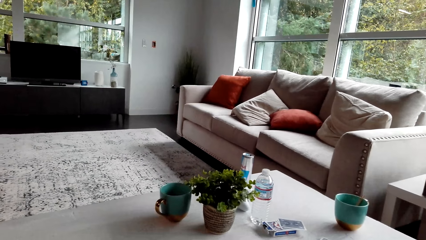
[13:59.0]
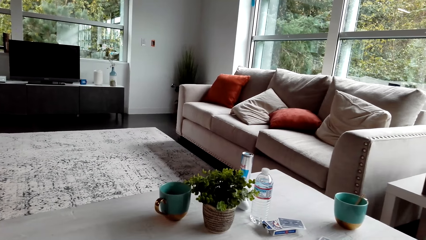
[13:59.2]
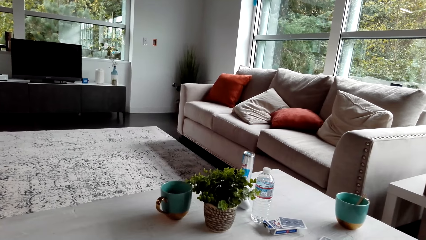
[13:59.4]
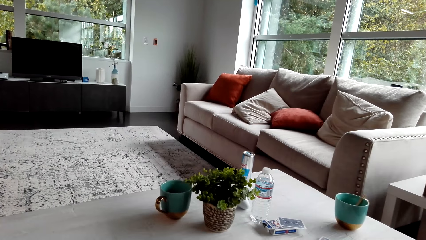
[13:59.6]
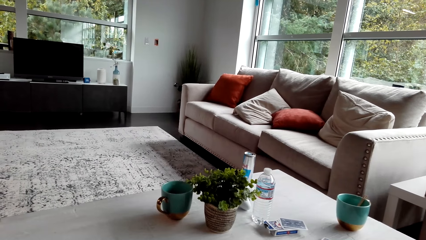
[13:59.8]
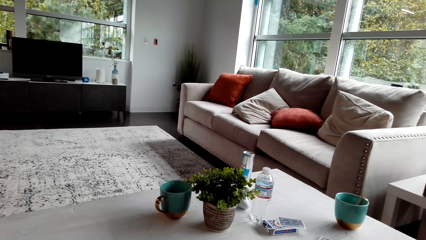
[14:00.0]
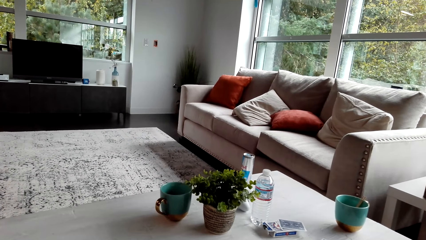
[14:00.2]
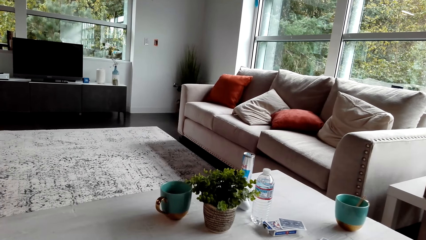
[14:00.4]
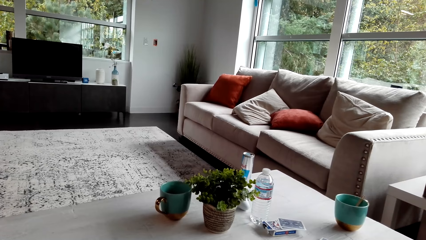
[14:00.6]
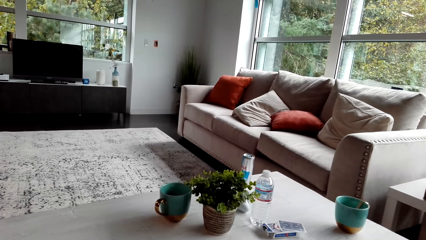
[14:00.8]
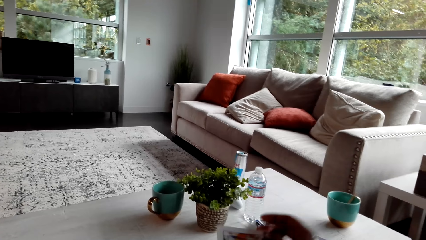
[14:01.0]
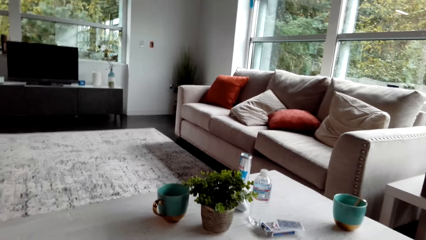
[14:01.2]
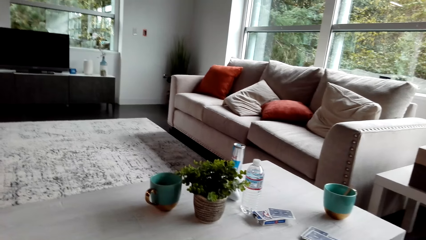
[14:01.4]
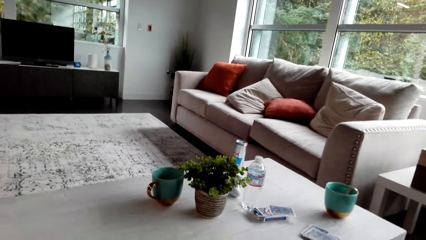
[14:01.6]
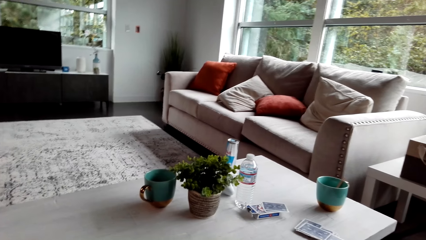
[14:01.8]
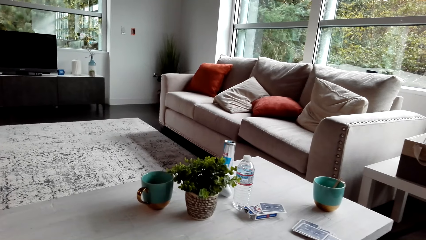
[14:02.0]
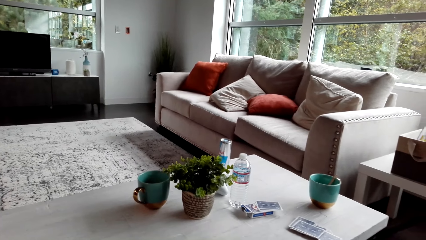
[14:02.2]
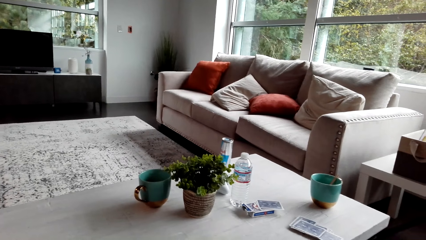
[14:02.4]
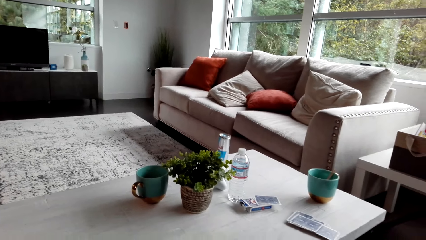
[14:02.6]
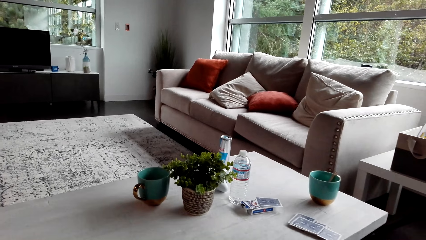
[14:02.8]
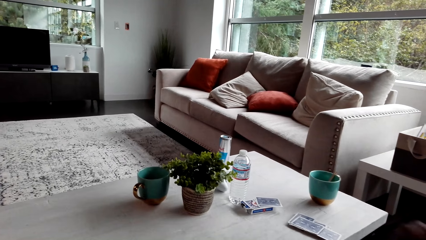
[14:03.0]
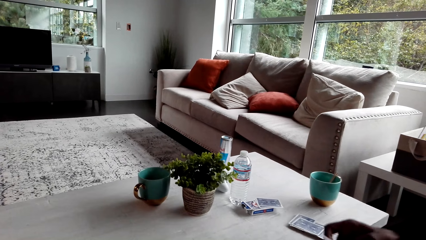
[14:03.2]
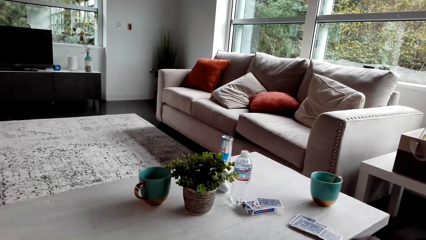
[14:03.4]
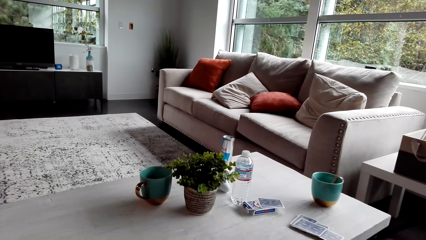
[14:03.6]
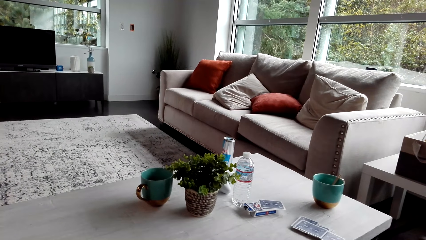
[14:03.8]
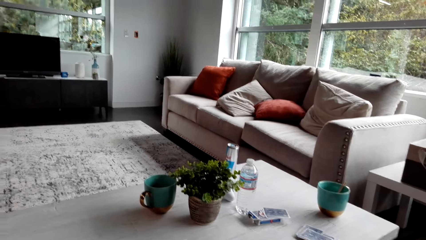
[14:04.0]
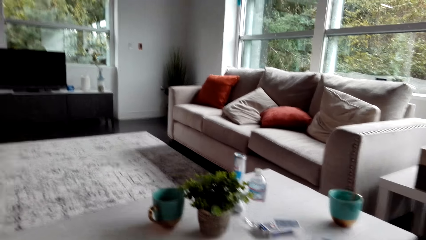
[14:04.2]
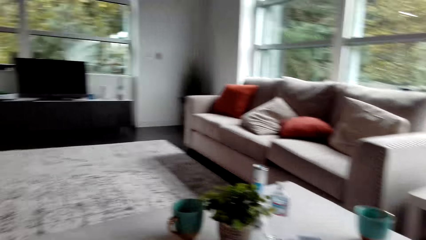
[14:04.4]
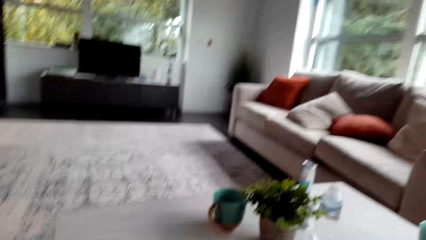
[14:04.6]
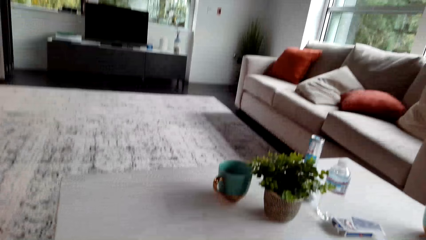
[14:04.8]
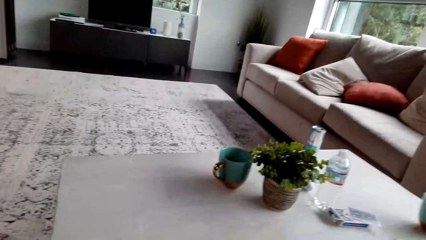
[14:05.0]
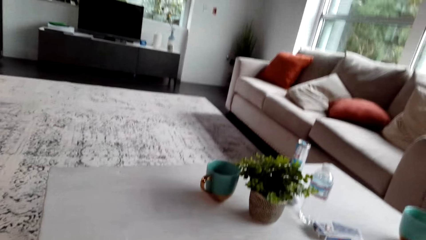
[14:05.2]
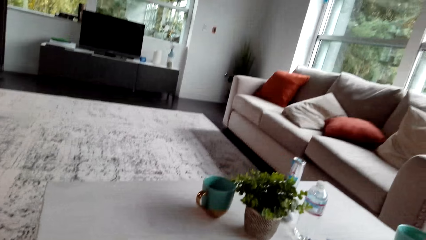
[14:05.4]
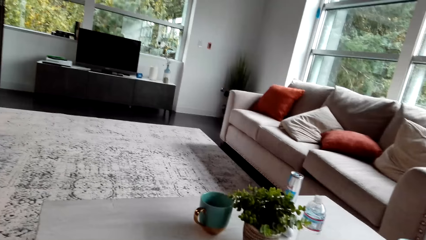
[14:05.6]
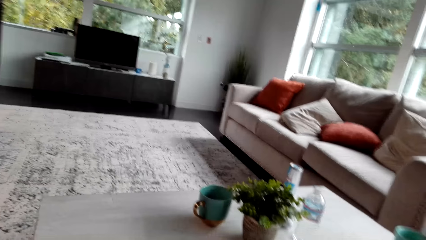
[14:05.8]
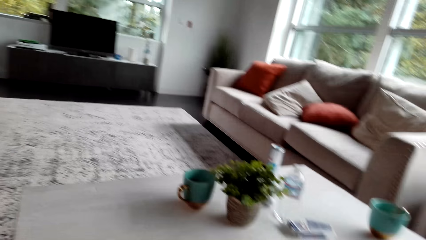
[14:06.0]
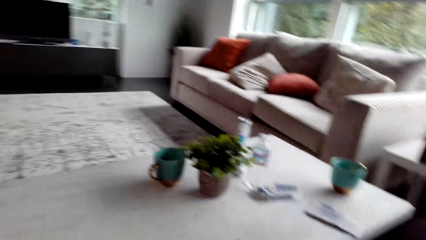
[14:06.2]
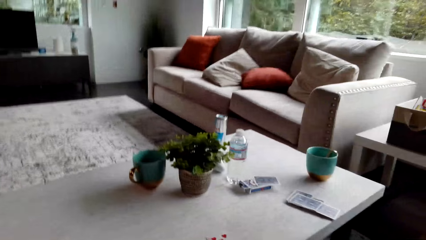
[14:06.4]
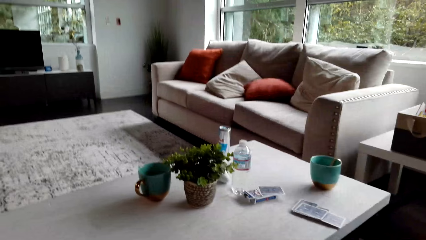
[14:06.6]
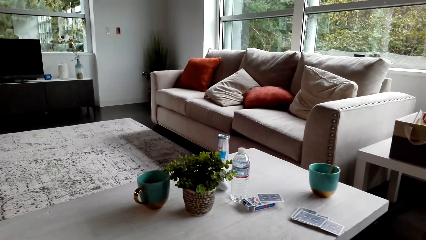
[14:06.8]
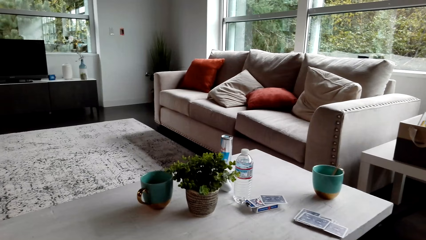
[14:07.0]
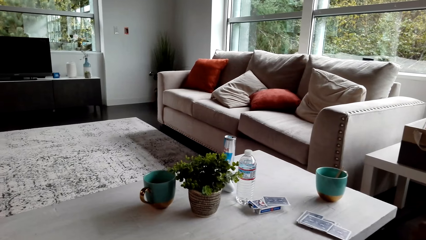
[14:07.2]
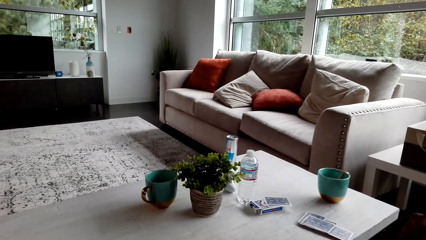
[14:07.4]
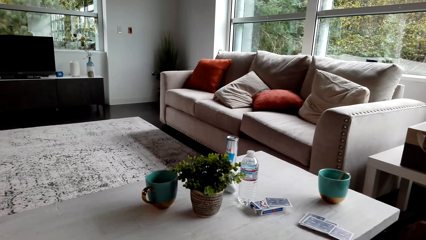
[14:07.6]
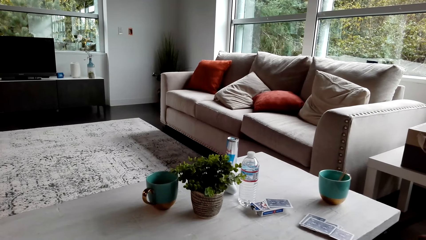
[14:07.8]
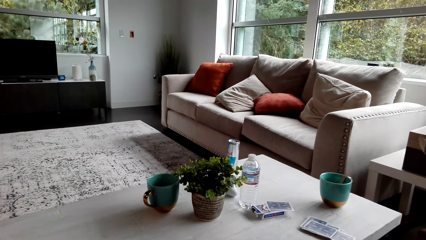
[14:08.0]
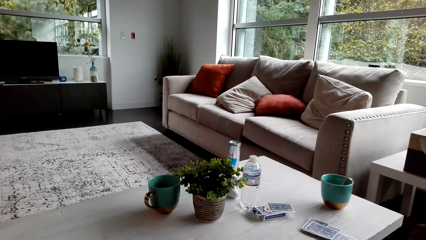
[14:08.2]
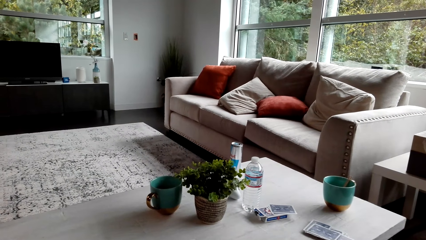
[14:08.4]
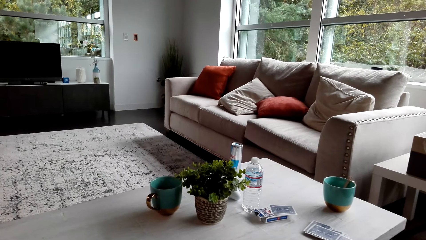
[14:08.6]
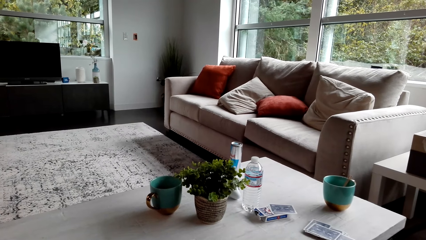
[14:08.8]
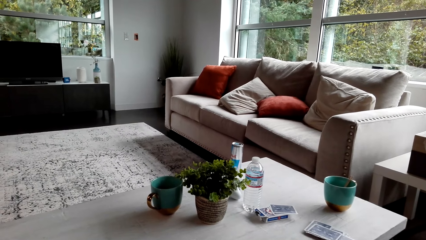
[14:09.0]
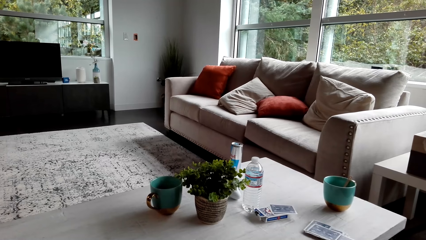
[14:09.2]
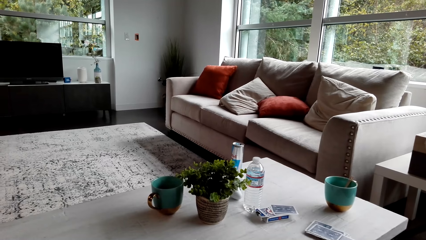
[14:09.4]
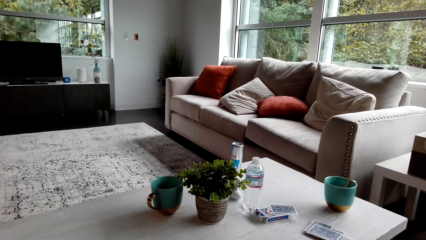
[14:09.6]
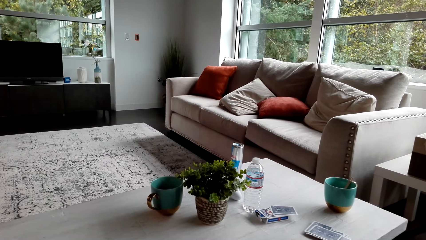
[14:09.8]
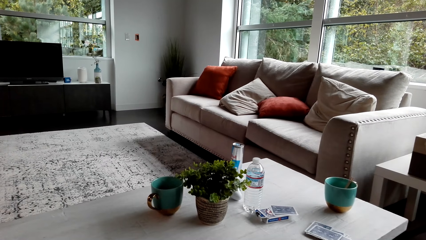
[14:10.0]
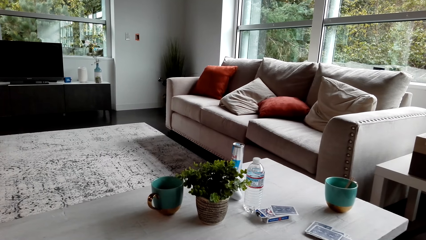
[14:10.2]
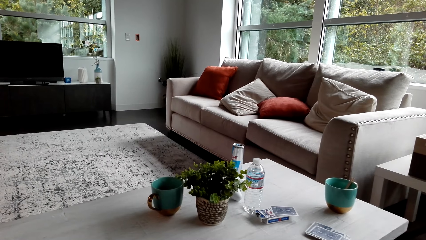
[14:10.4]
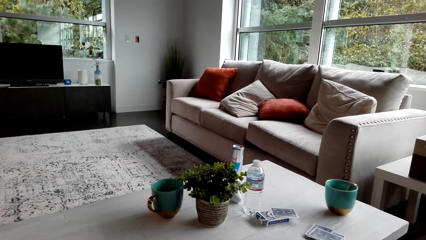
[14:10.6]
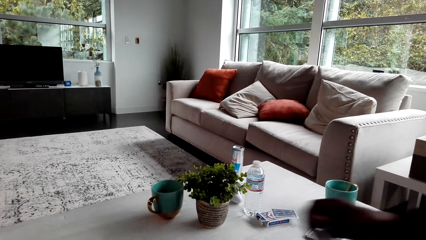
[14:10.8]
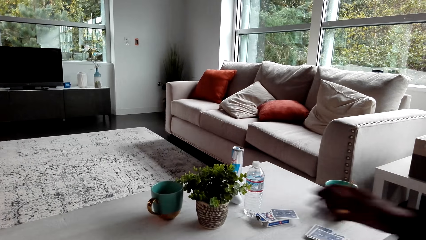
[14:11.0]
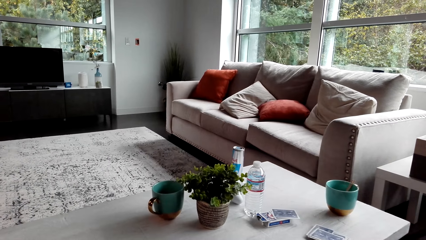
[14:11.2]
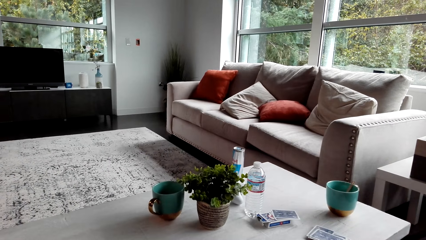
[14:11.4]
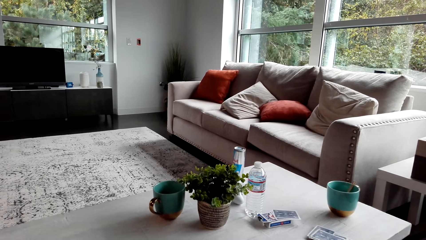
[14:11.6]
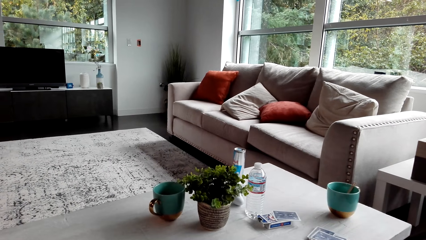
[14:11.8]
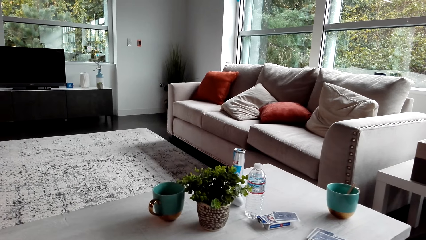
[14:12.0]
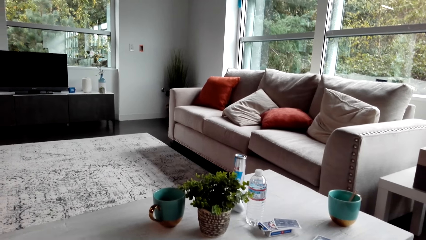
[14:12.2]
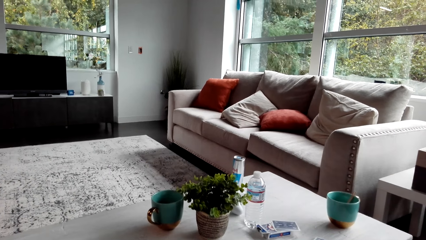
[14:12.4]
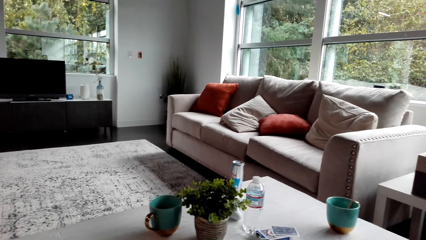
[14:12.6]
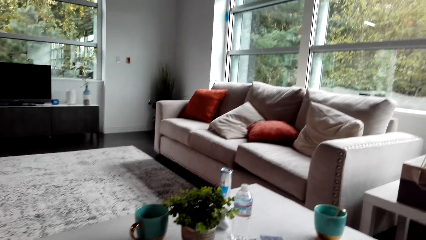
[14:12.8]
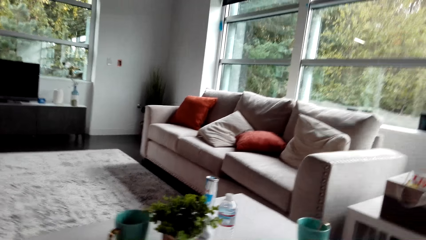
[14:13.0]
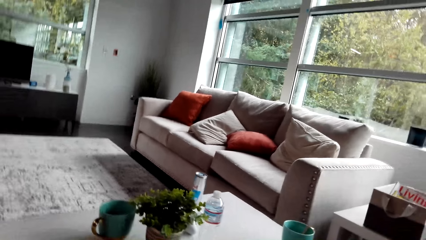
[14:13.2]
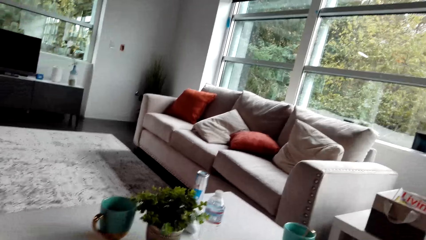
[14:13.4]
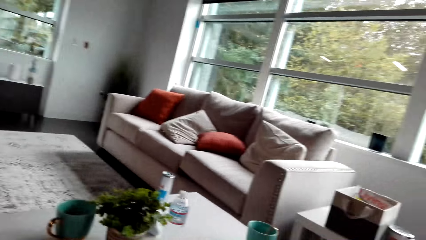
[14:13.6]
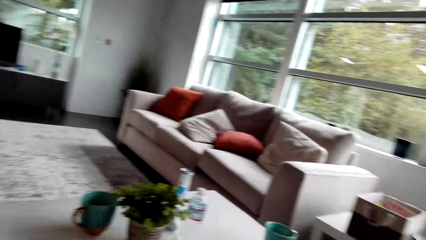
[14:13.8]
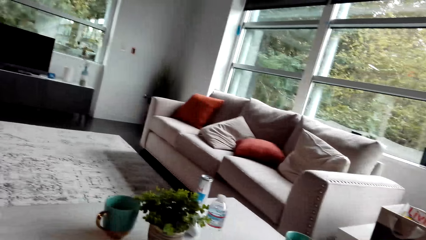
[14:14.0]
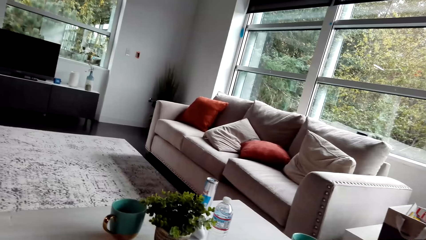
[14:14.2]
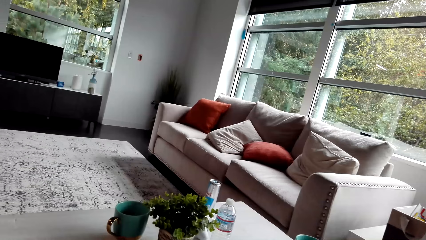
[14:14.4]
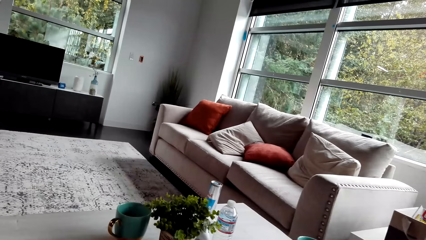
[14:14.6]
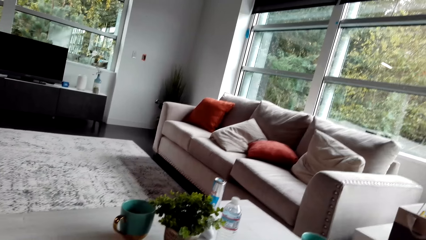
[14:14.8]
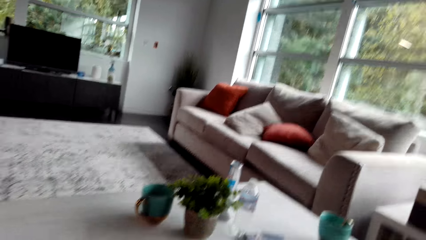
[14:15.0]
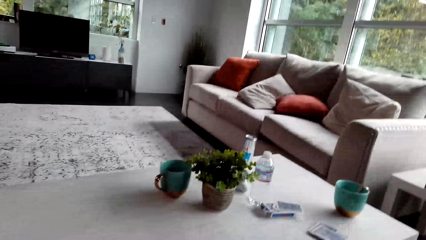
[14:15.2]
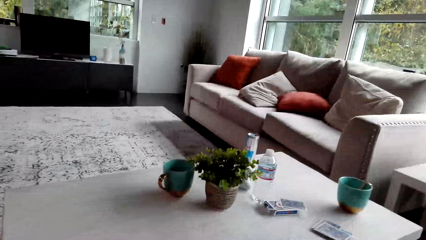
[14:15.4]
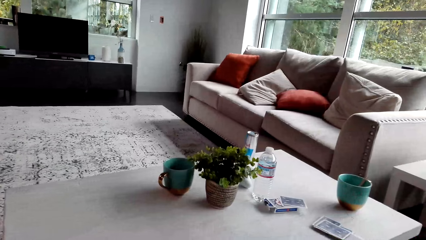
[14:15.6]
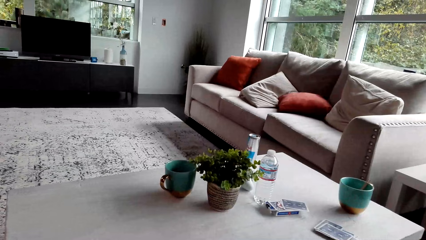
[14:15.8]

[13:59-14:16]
The camera wearer drops cards on the table. A person talks to the camera wearer. The person drops cards on the table. The camera wearer looks around.
